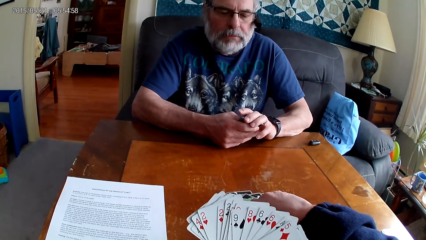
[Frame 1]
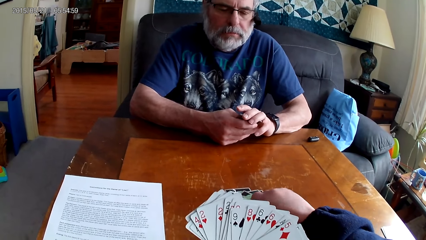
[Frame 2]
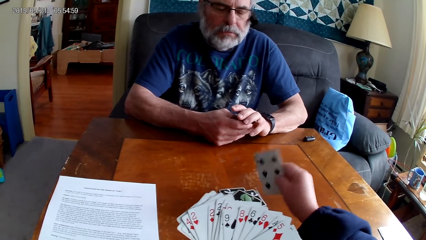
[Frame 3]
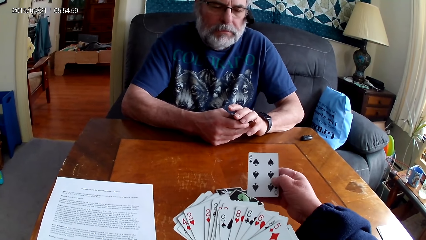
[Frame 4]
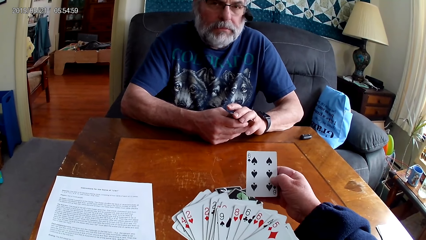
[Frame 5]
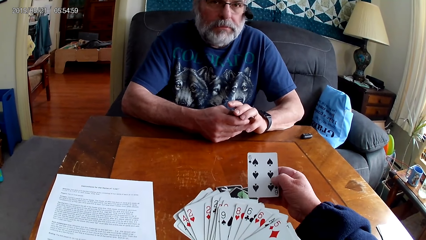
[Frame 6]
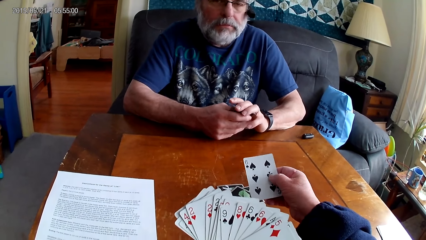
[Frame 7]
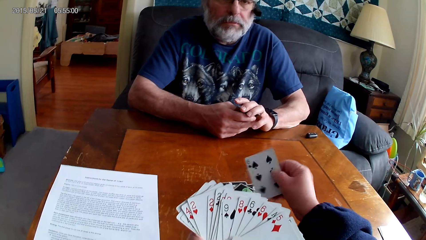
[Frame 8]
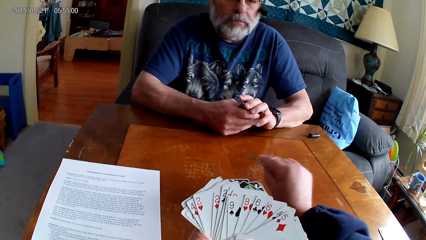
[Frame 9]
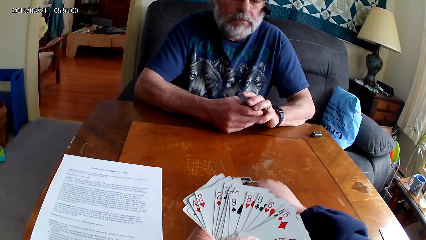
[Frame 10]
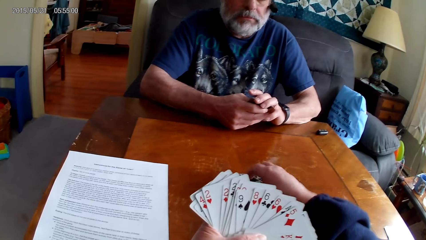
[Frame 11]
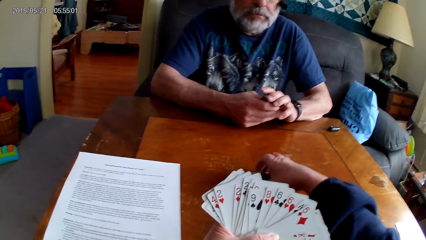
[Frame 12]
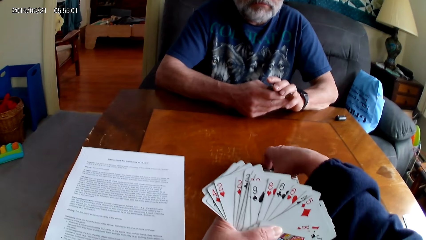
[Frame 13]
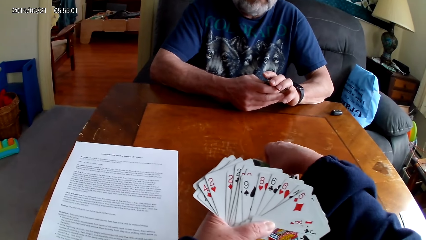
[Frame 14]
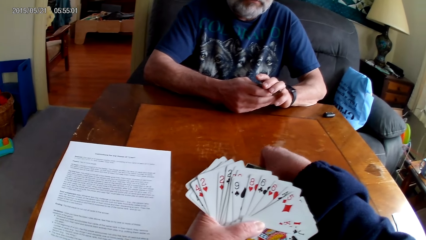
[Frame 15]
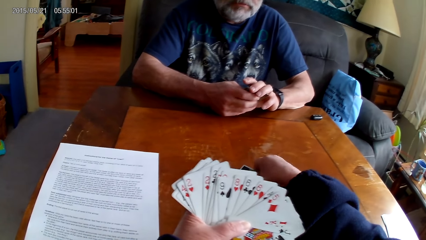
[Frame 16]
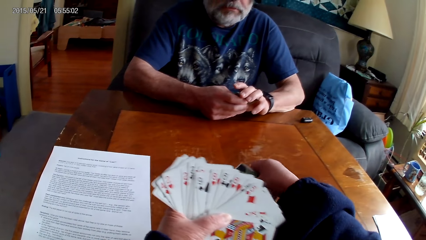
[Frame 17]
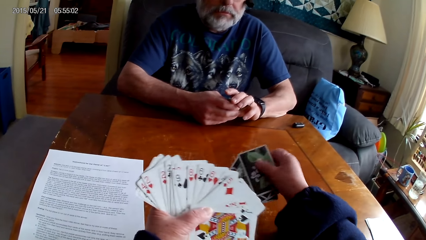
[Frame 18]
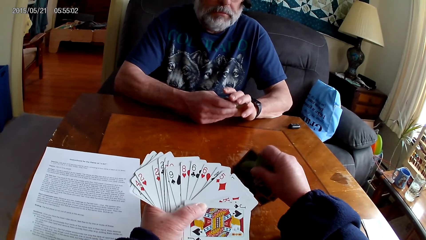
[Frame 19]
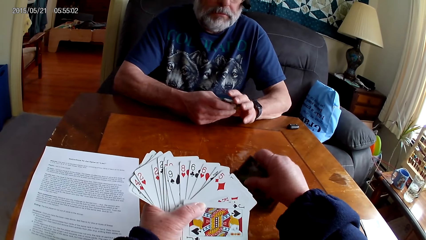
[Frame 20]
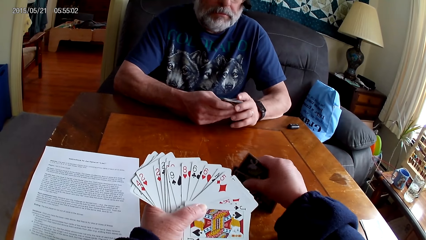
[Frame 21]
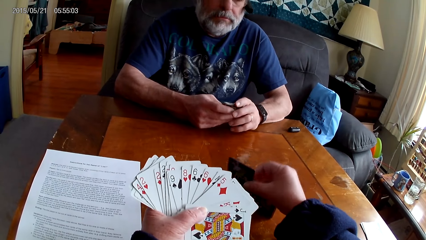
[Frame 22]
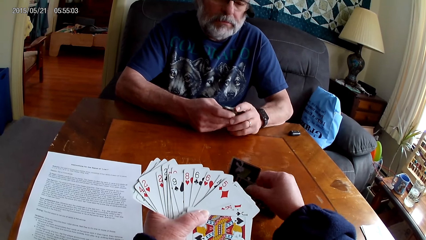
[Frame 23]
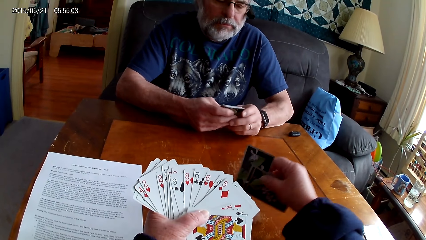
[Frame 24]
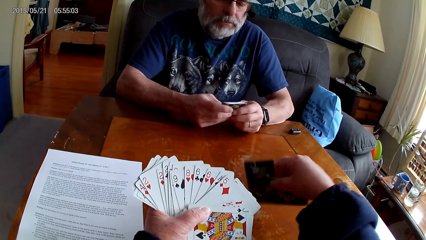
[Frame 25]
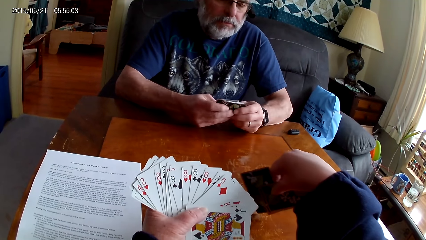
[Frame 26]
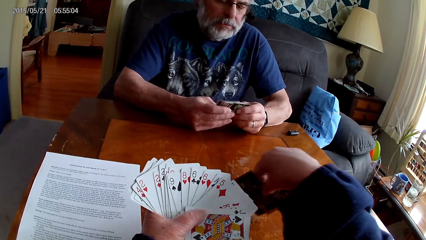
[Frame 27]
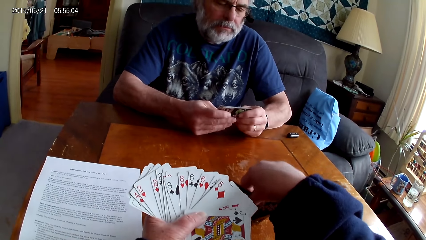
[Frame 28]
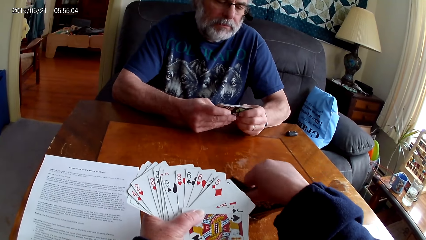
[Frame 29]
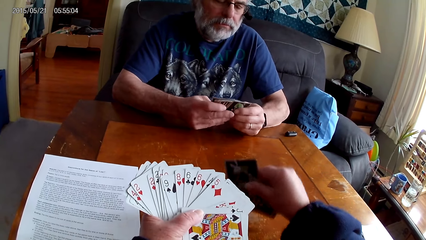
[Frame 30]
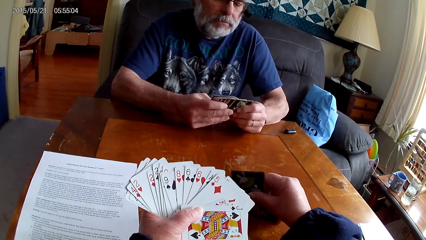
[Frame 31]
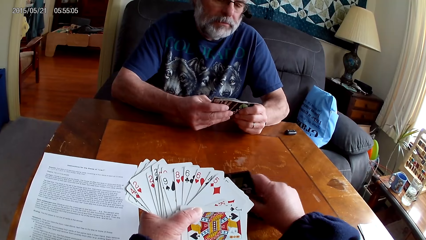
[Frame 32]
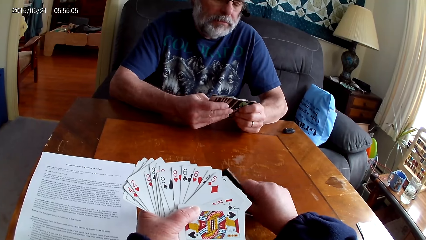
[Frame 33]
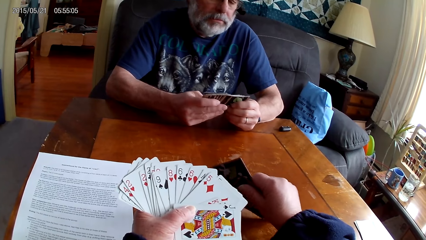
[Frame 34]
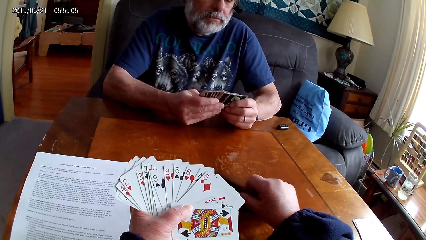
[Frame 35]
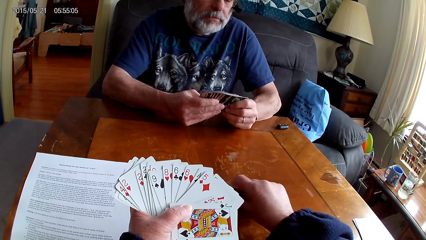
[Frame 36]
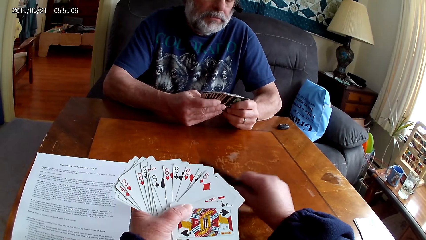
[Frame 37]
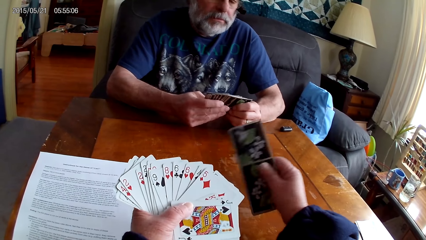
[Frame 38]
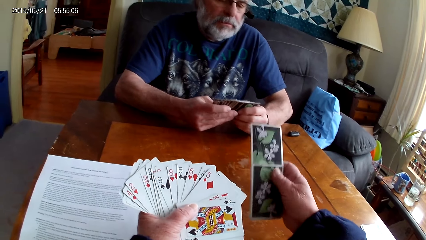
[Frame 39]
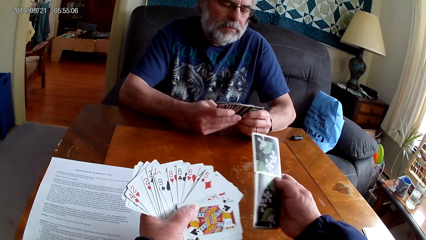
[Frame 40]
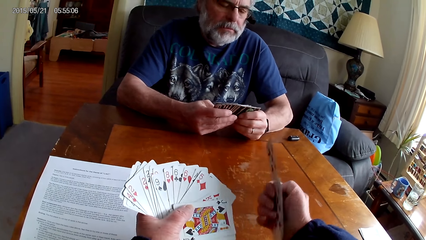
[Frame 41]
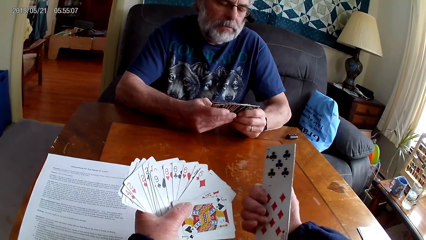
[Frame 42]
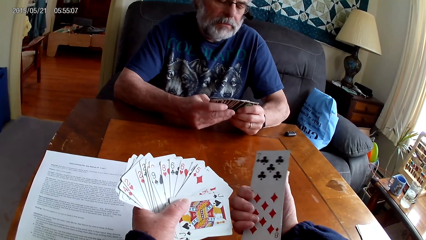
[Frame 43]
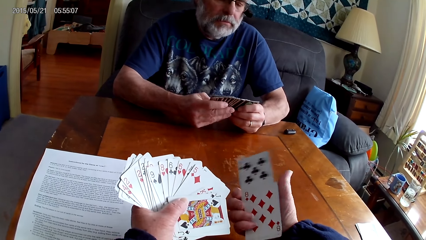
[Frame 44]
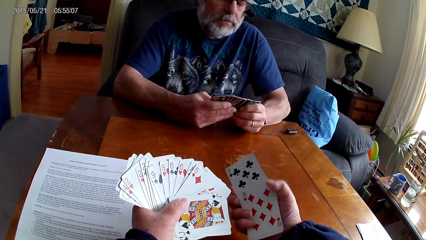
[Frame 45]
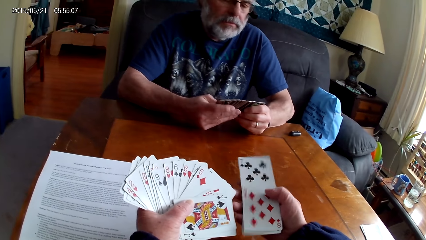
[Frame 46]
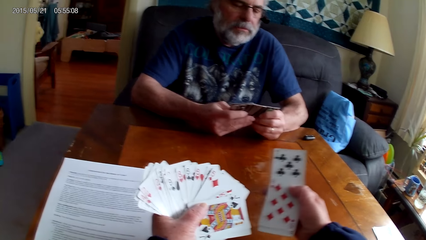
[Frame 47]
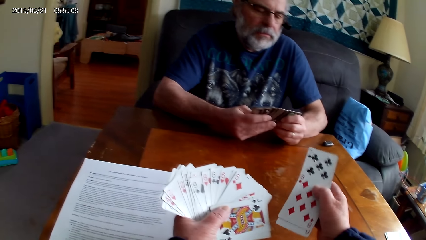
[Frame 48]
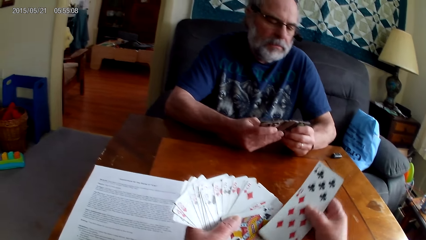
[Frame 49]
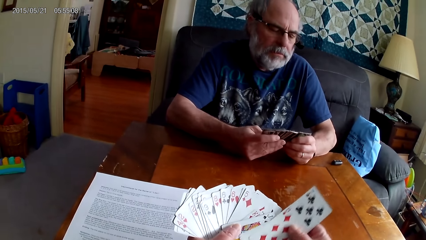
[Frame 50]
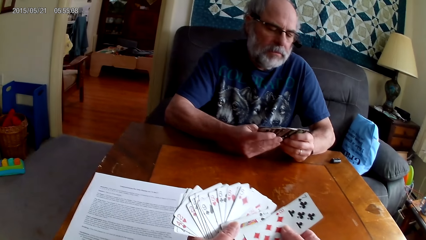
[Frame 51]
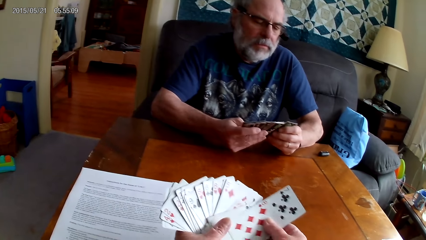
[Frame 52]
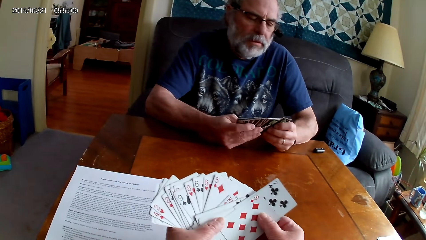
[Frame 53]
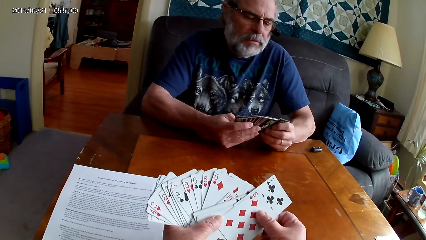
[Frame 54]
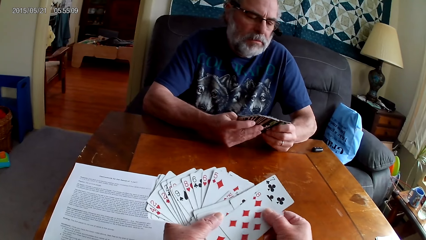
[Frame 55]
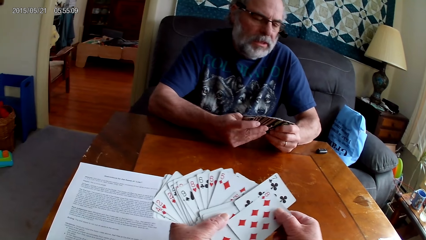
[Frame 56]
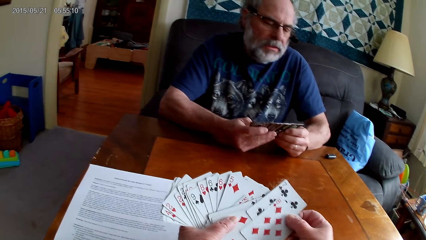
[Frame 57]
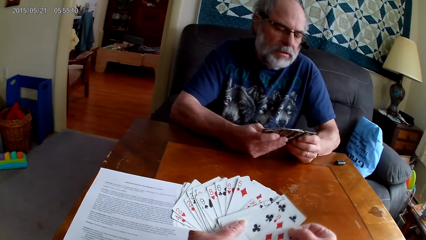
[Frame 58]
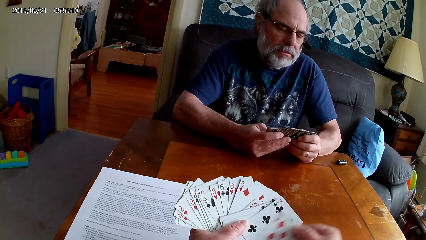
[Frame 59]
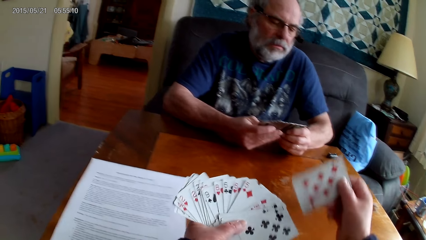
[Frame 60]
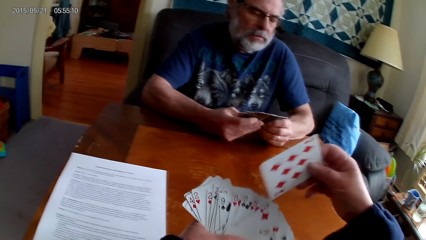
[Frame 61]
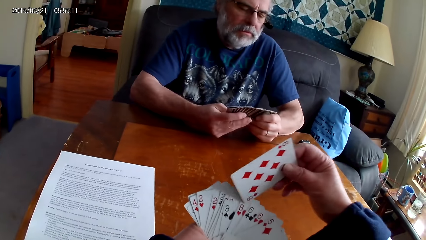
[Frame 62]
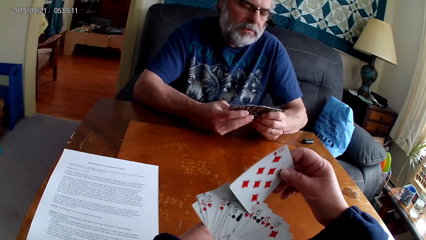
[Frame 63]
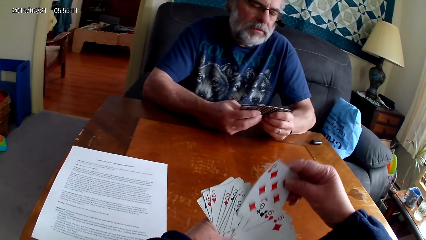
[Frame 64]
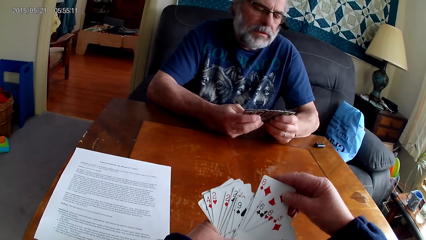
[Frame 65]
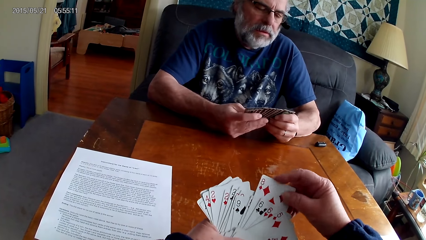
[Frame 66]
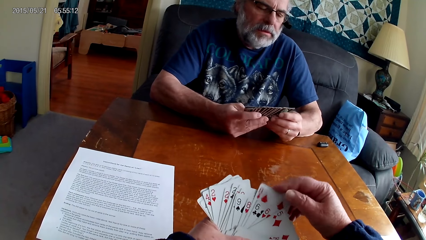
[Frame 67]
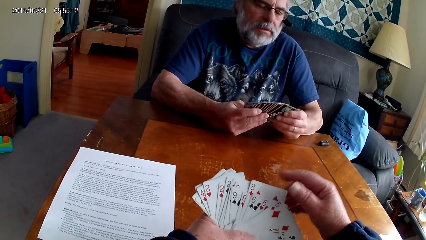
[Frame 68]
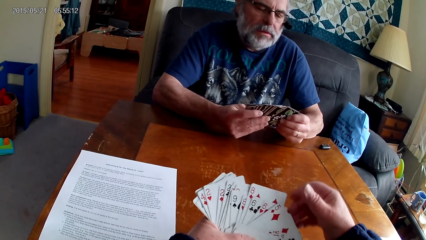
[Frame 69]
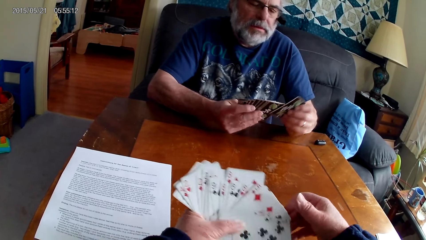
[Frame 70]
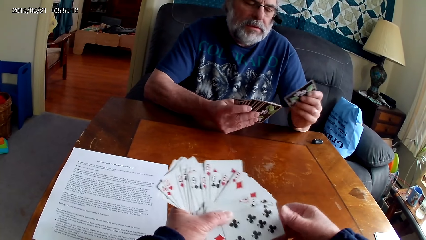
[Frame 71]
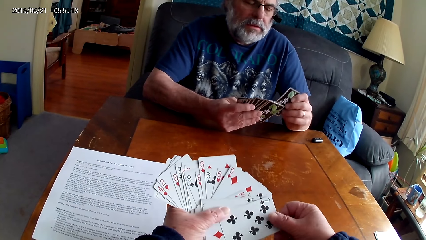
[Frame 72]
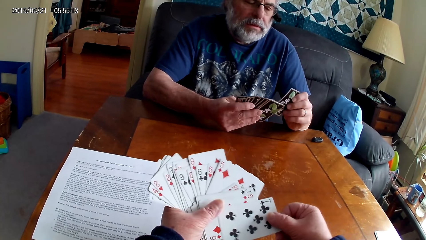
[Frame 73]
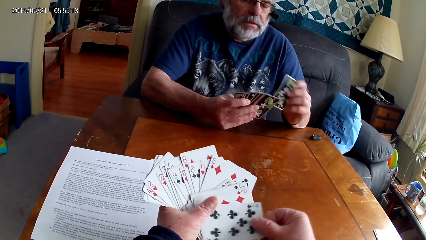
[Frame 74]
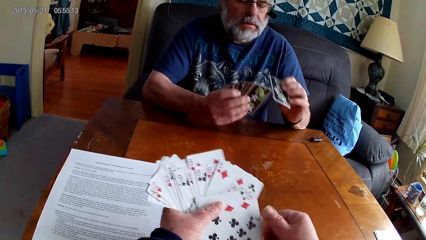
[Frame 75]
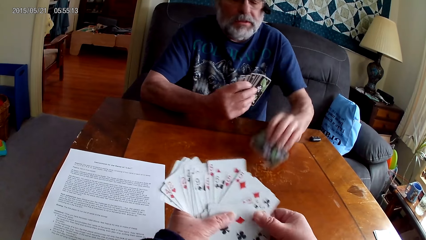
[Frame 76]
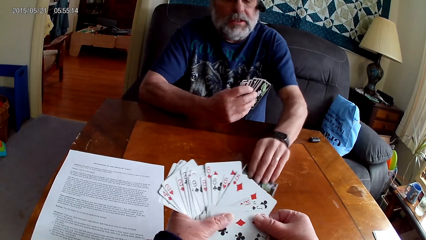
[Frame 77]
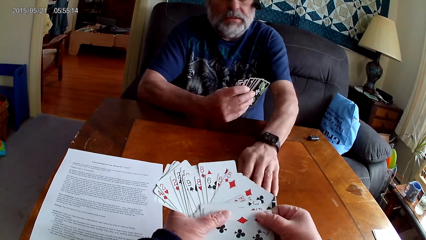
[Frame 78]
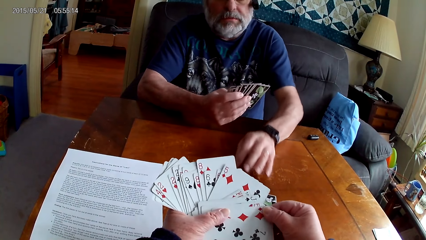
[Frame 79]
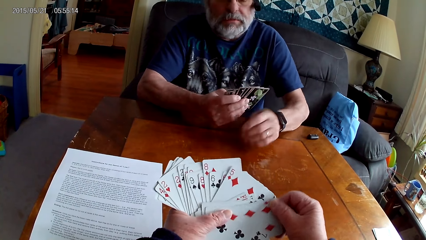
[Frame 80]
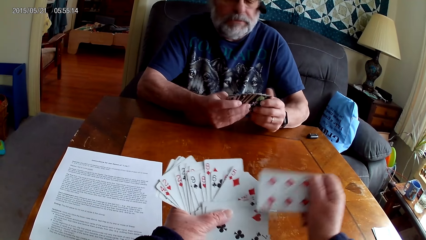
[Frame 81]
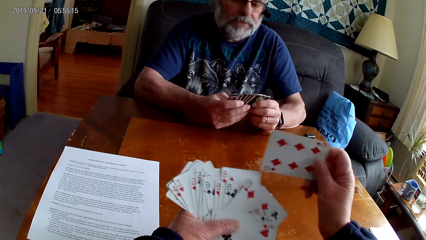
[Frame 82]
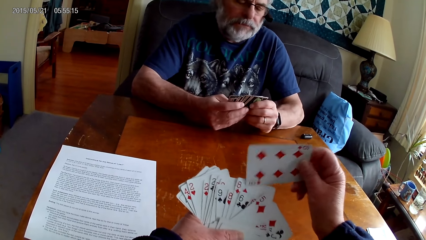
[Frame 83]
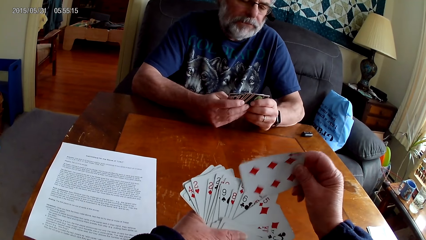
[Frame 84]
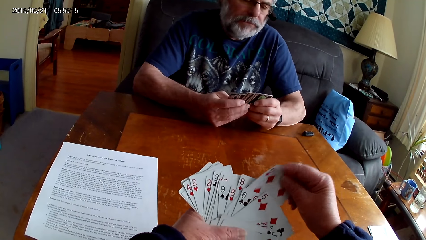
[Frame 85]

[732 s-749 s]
The camera wearer picks a card from the table. They put a card on the table. They pick cards from the table. They arrange the cards together. They speak. They put the cards together. A man speaks. The camera wearer arranges the cards.
